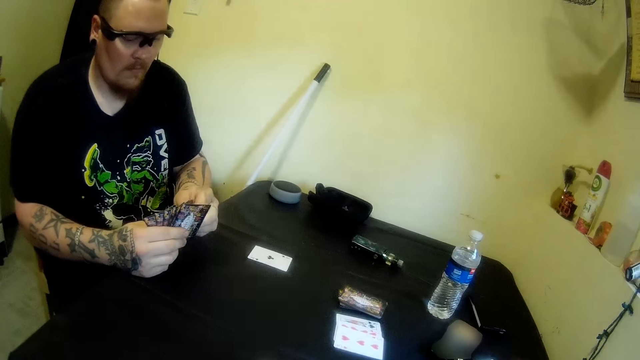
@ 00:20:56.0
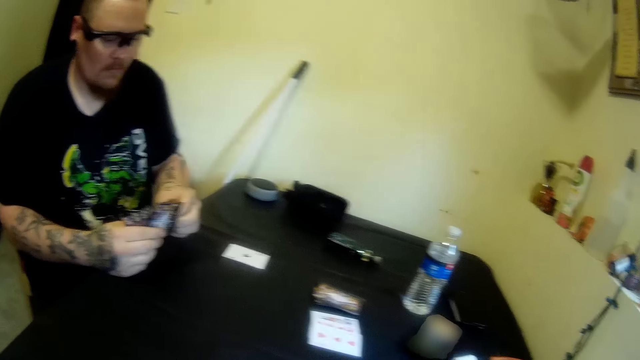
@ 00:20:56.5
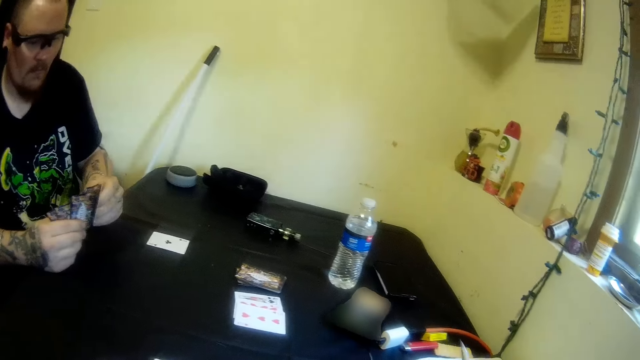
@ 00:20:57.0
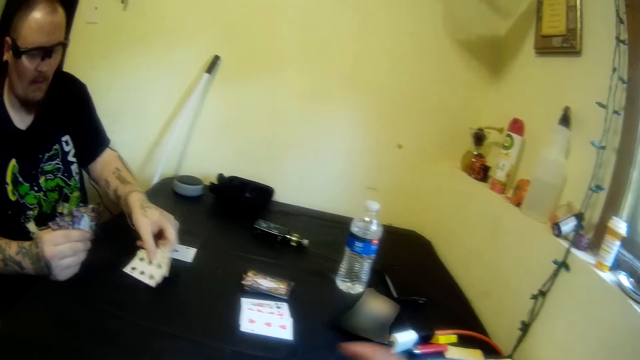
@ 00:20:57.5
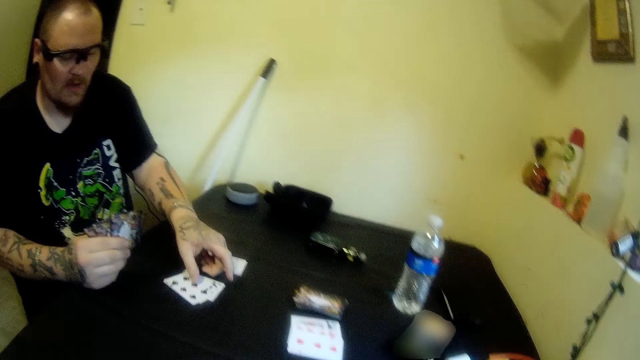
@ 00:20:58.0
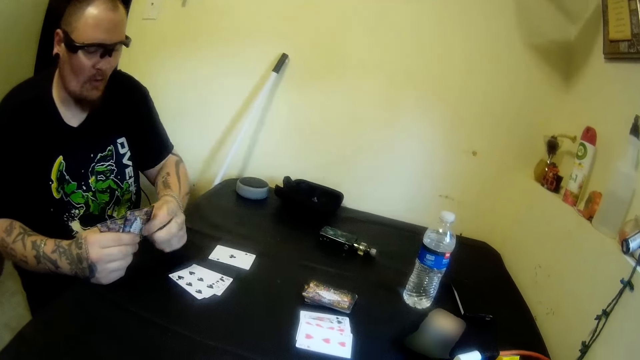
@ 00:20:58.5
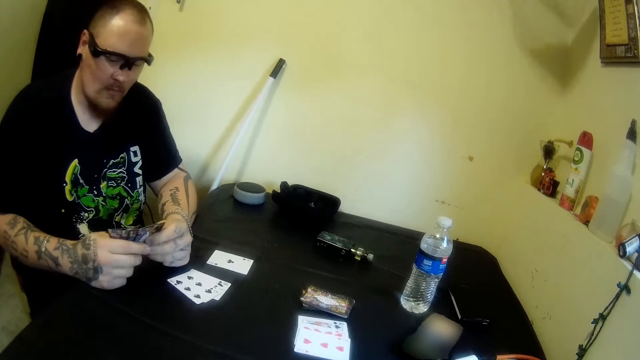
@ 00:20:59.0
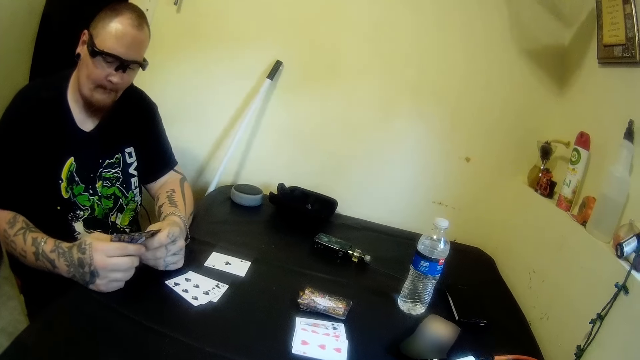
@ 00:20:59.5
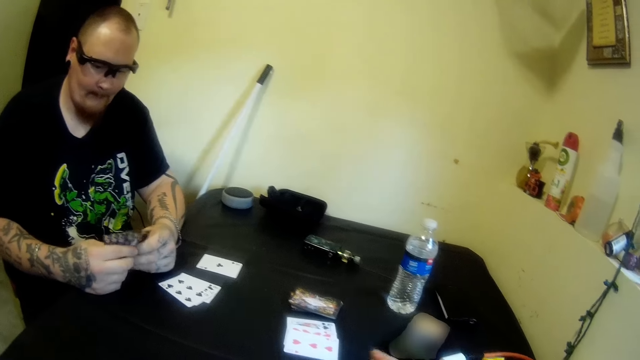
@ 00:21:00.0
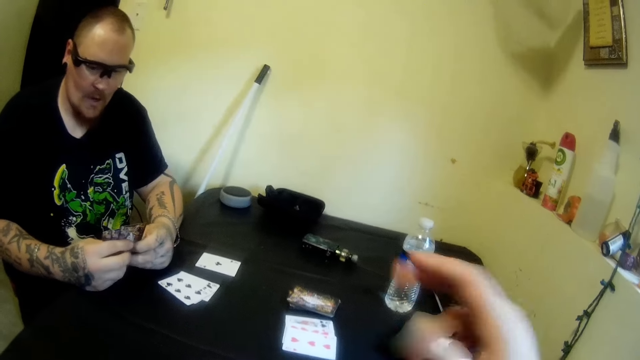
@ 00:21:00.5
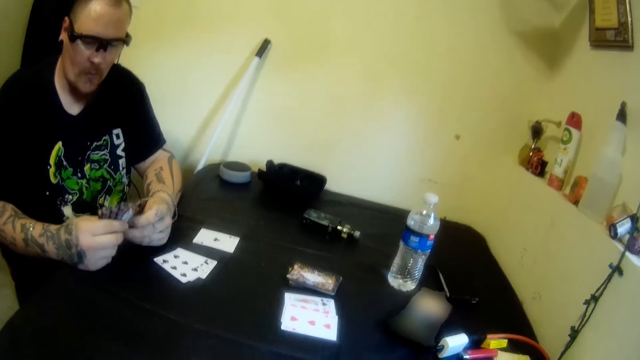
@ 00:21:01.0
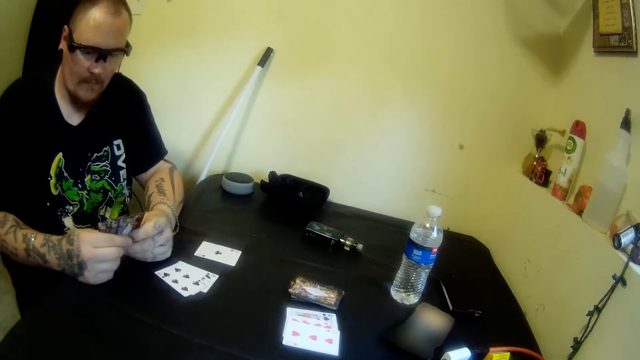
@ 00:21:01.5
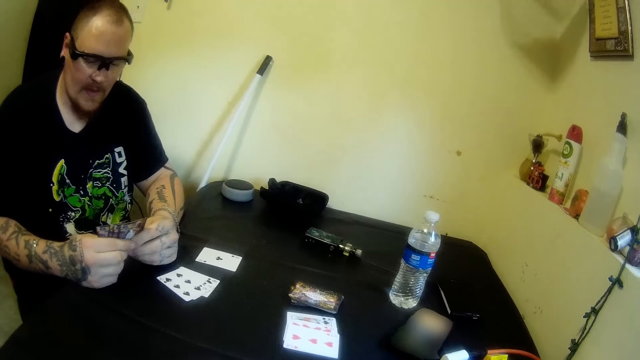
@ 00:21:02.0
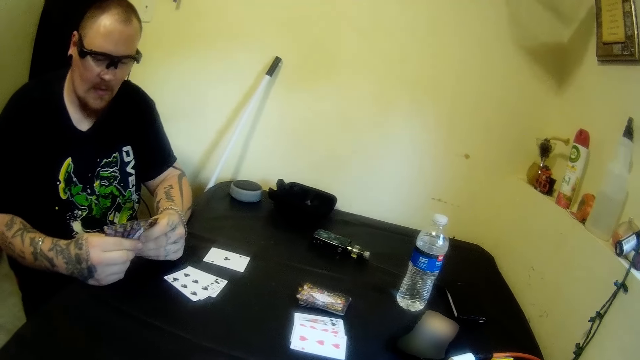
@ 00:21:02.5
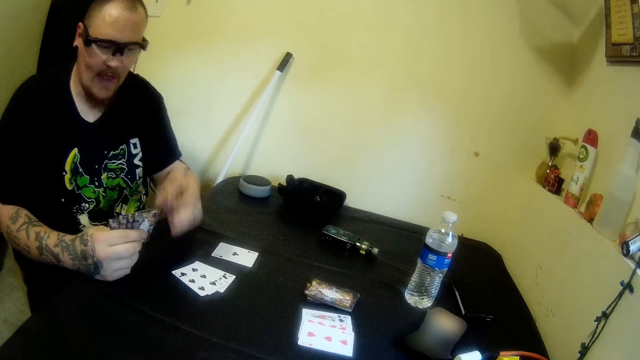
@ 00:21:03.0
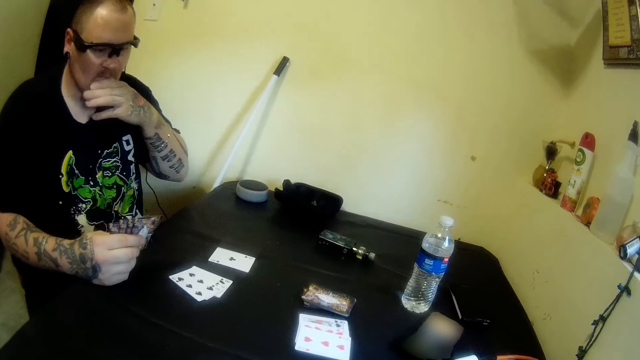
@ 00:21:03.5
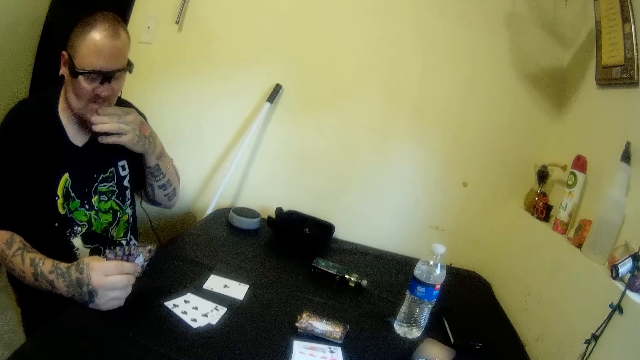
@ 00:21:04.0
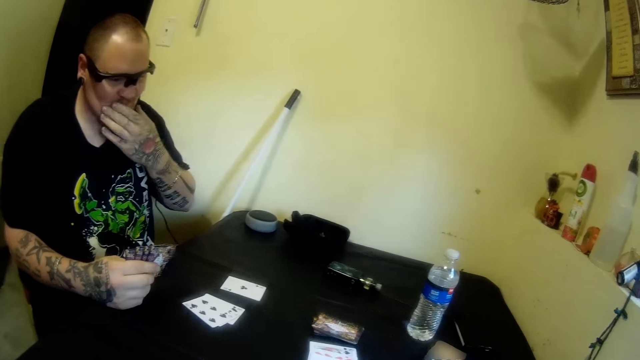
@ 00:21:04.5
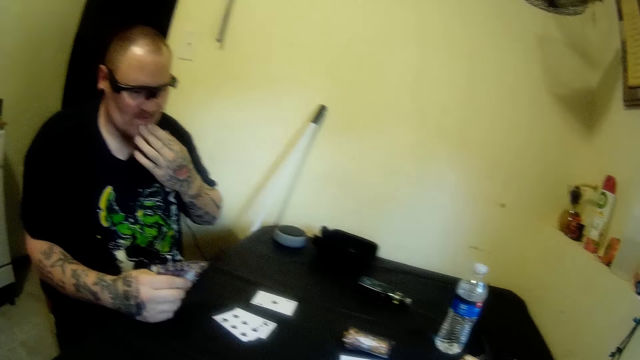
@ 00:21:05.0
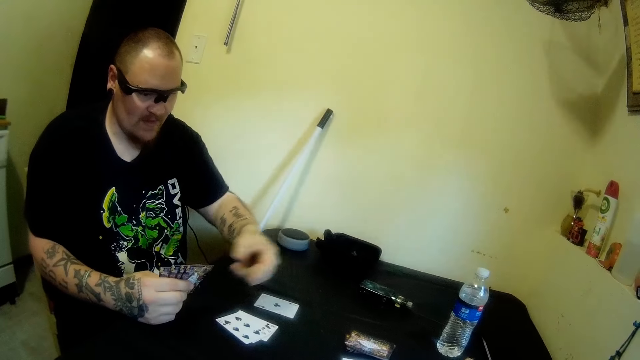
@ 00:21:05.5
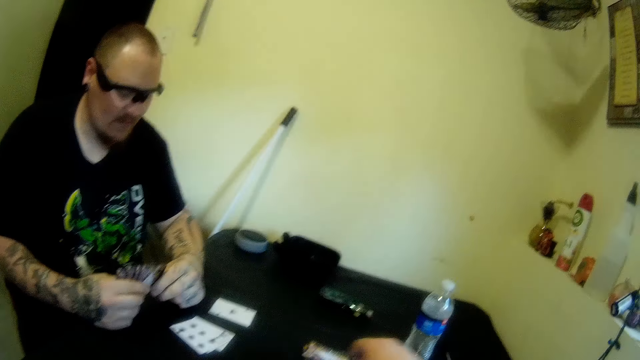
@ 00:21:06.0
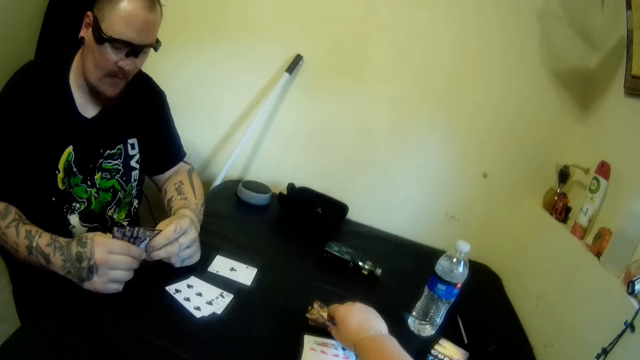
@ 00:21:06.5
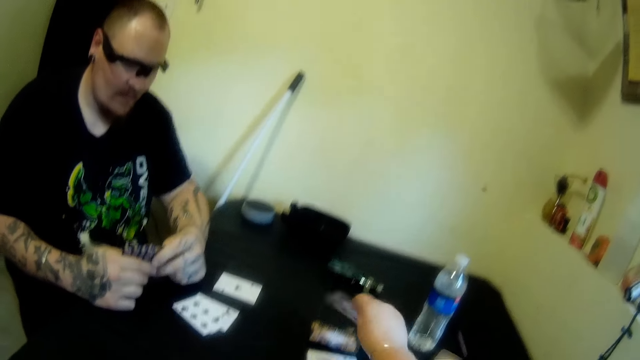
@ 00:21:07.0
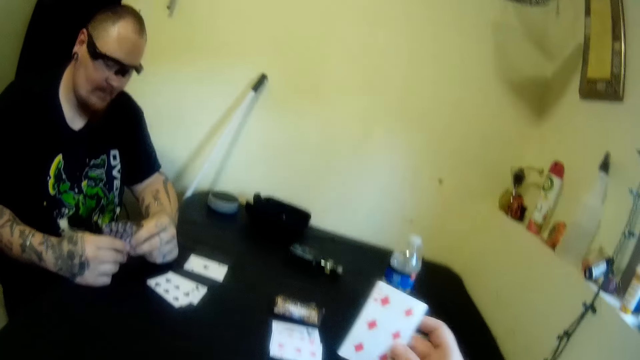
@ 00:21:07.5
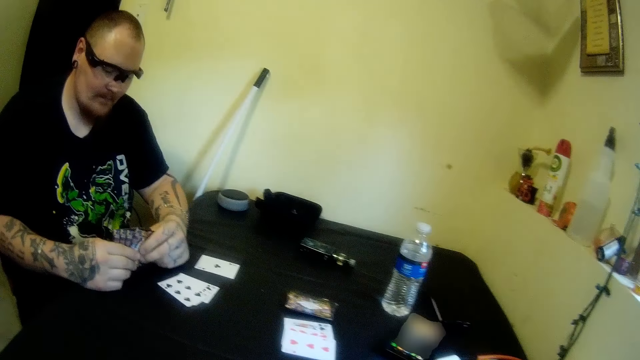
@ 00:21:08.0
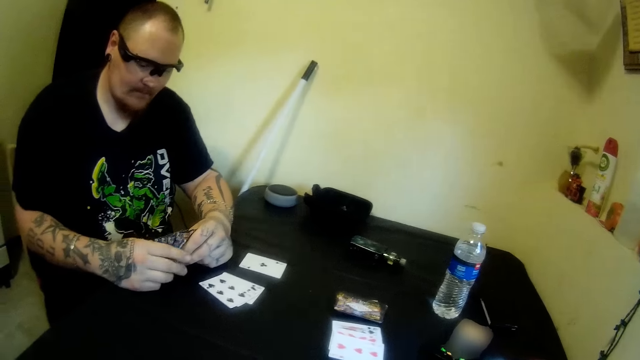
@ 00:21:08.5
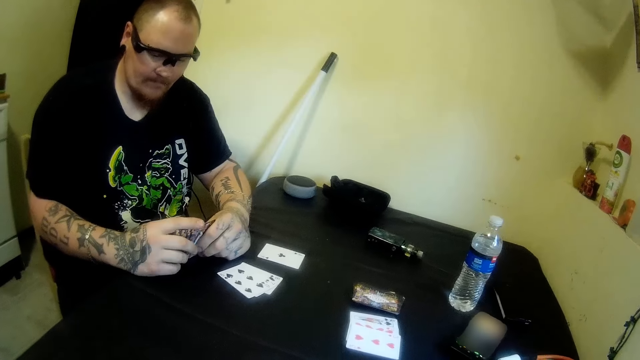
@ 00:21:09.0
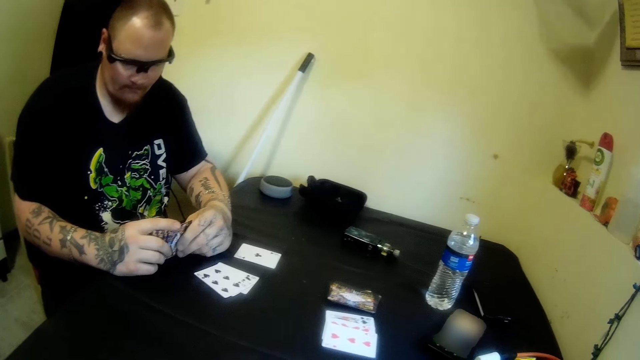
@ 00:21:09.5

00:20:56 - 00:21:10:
A man drops cards on the table with his left hand. The man wipes the mouth. The camera wearer picks a card from the table with her right hand.

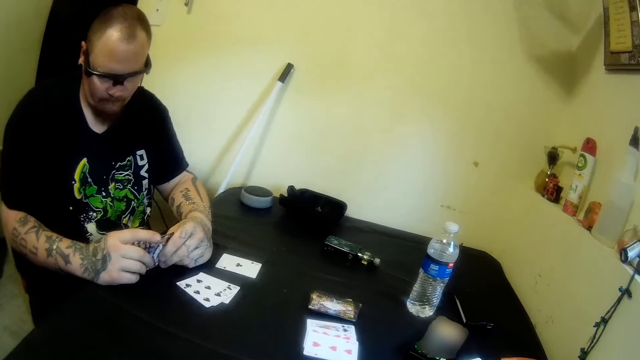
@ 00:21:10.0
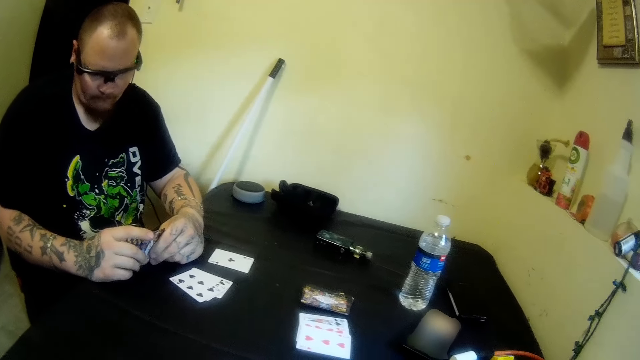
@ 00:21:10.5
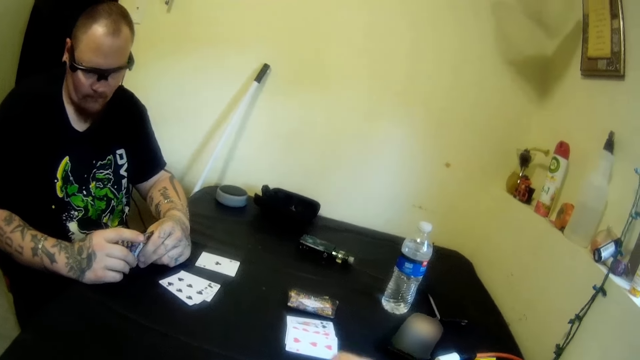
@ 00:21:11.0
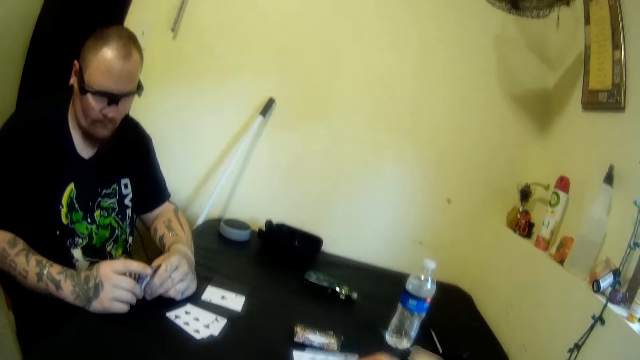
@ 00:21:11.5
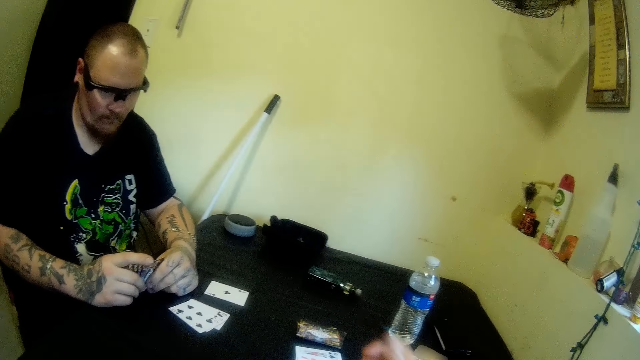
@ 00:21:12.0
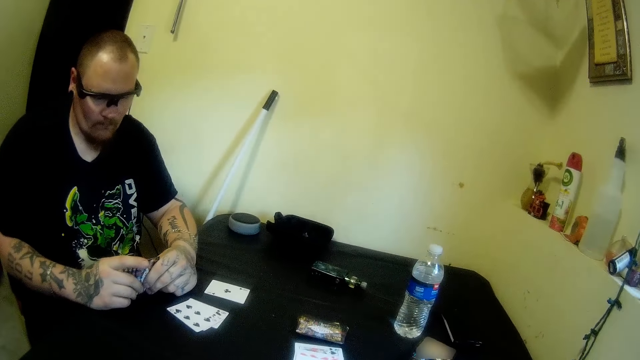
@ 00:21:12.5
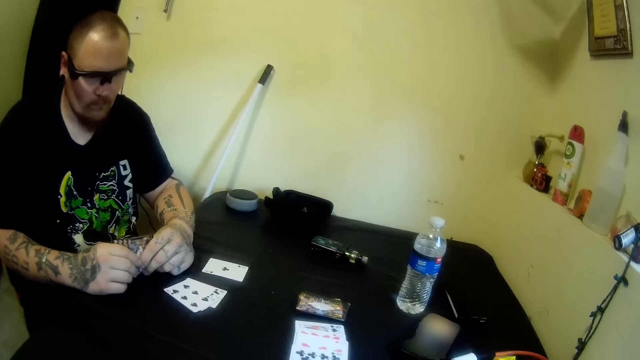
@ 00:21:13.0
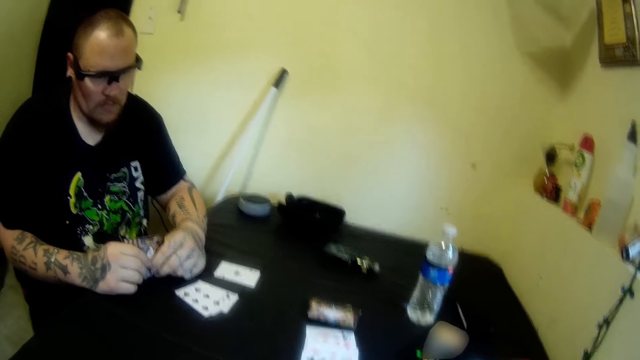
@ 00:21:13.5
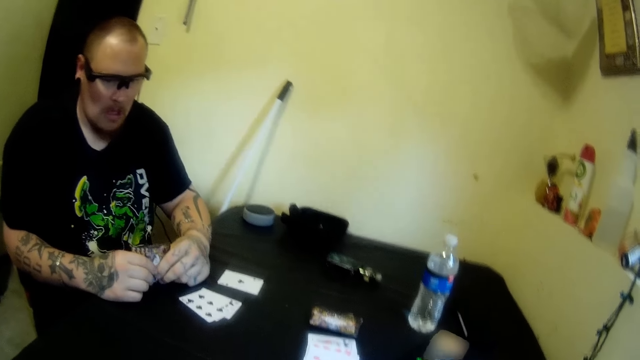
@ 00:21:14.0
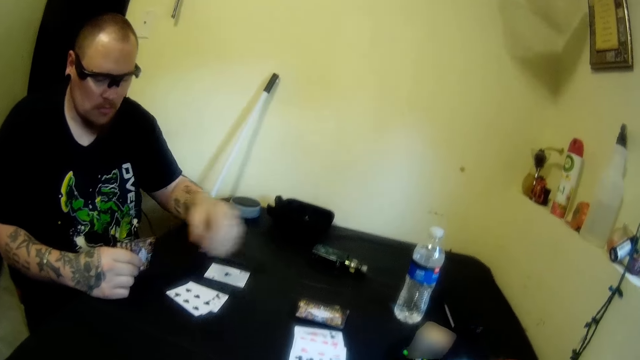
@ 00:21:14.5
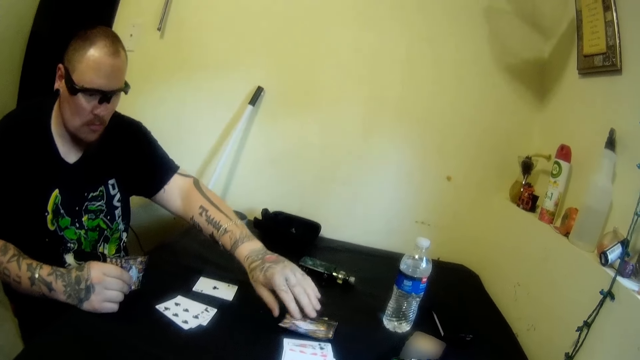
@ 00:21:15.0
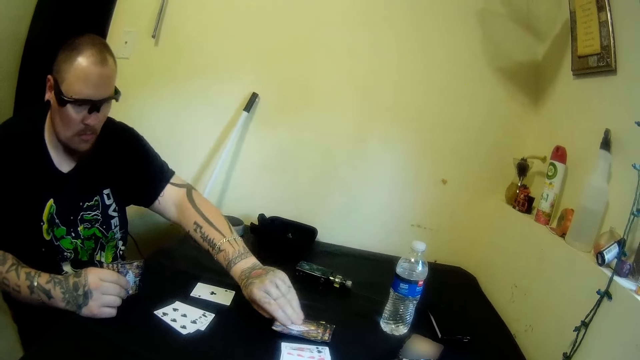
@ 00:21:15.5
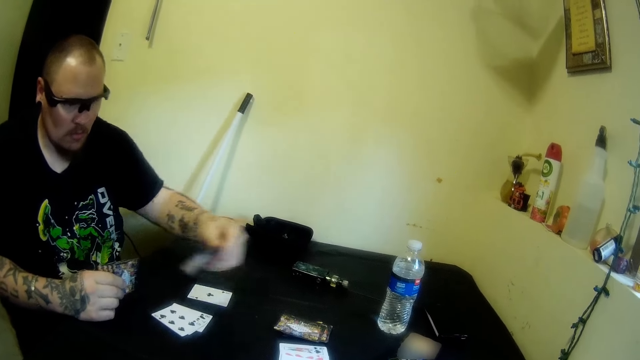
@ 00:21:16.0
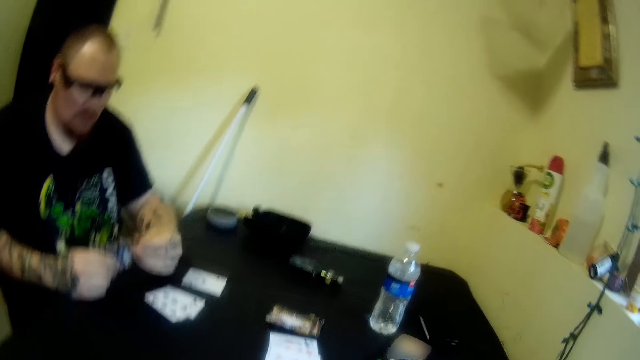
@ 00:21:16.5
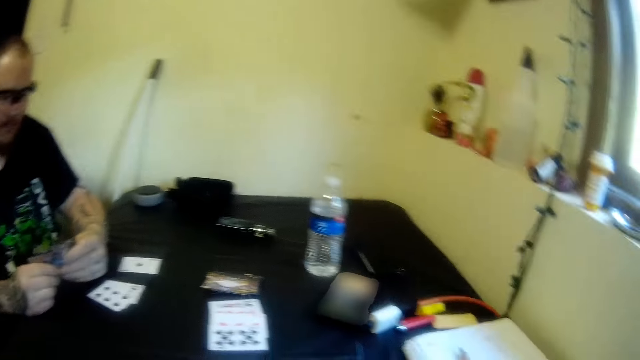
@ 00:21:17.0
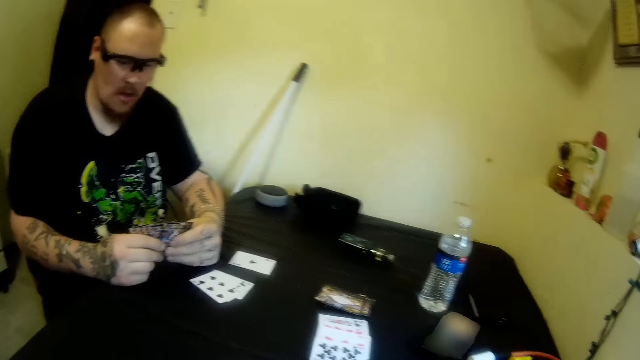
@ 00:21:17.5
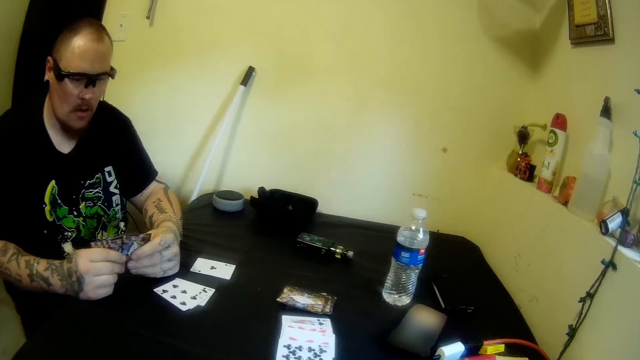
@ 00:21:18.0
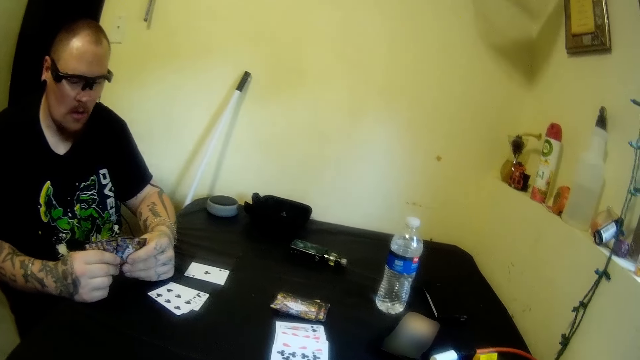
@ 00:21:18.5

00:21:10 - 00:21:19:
The camera wearer drops a card on the table with her right hand. A man picks a card from the table with his left hand.
